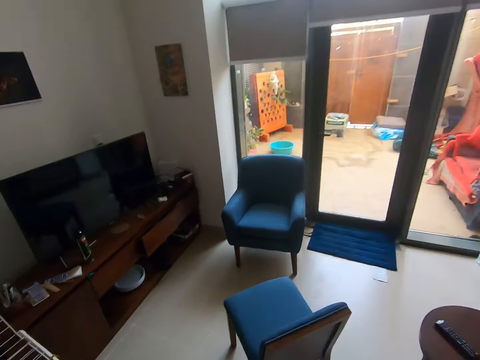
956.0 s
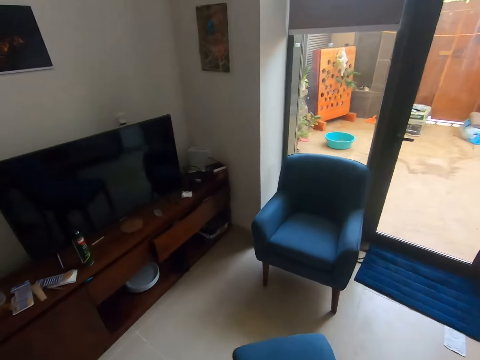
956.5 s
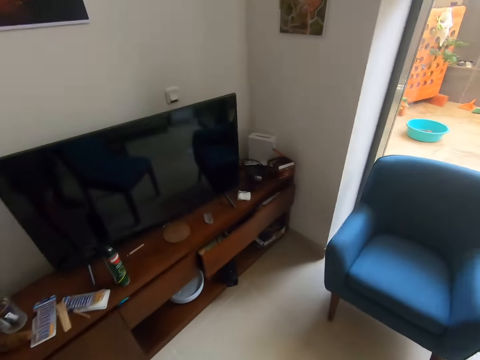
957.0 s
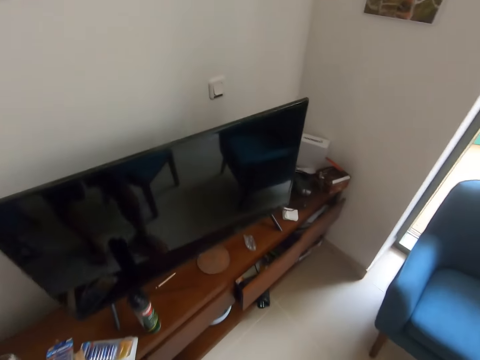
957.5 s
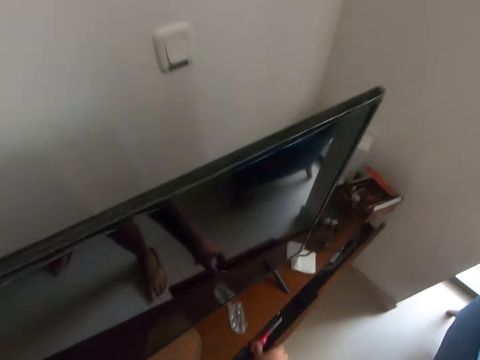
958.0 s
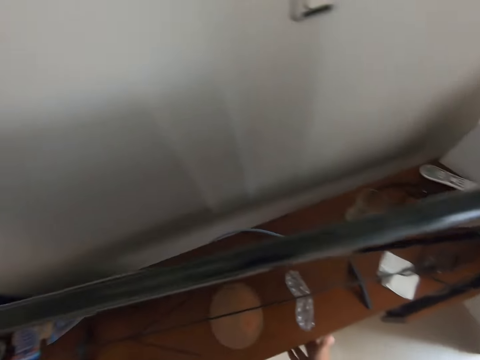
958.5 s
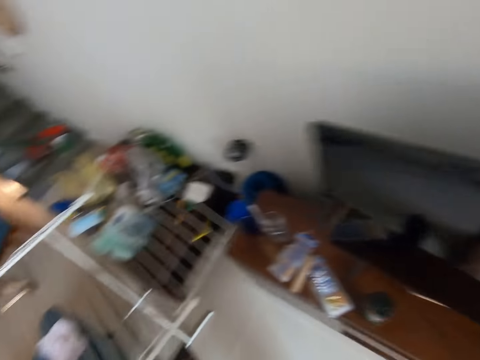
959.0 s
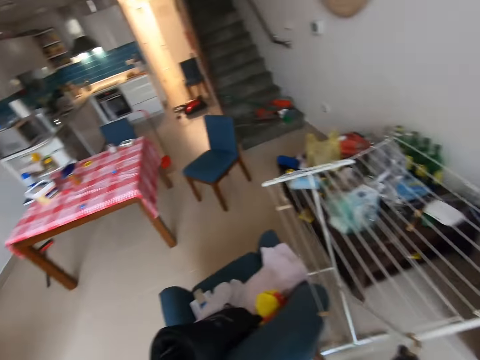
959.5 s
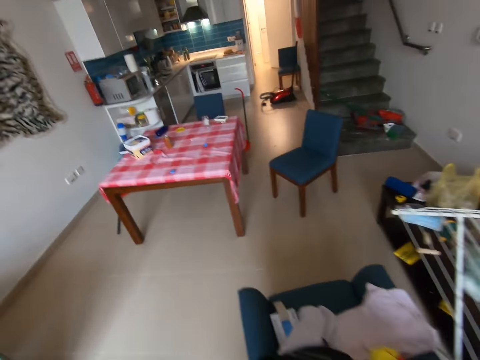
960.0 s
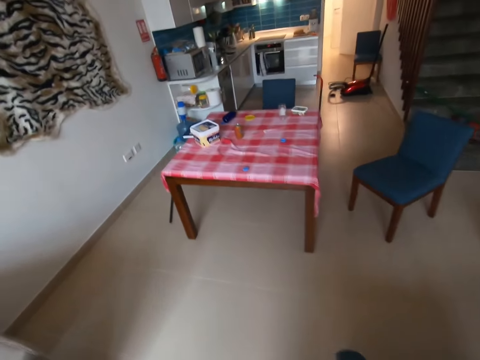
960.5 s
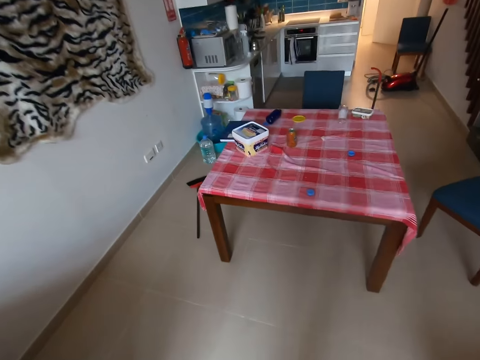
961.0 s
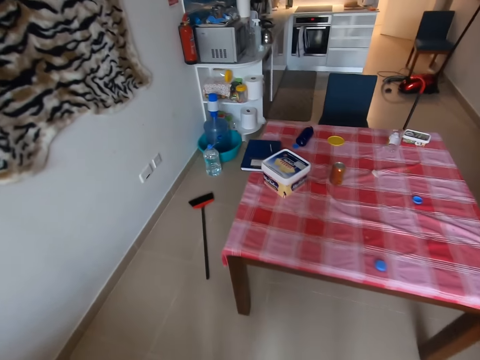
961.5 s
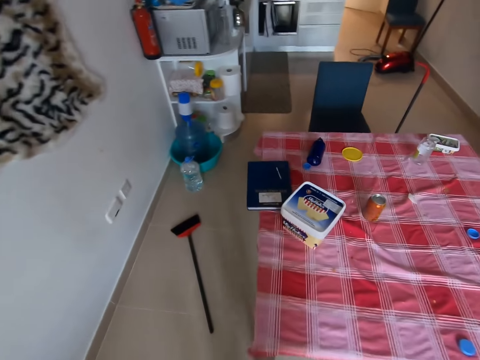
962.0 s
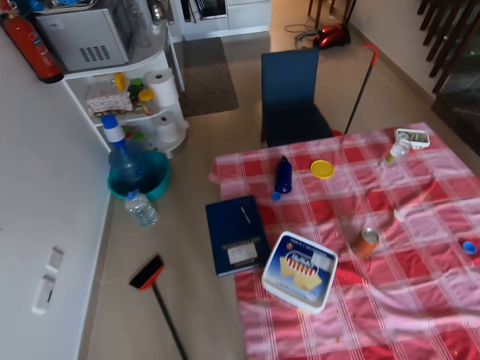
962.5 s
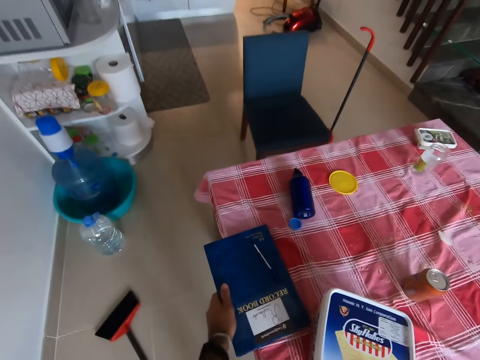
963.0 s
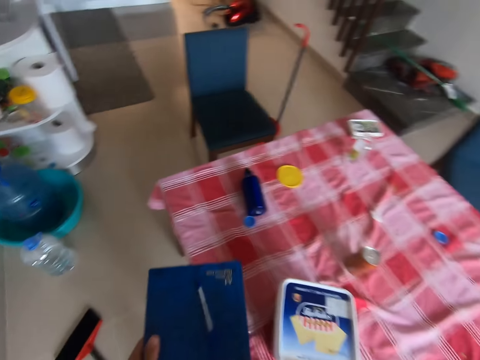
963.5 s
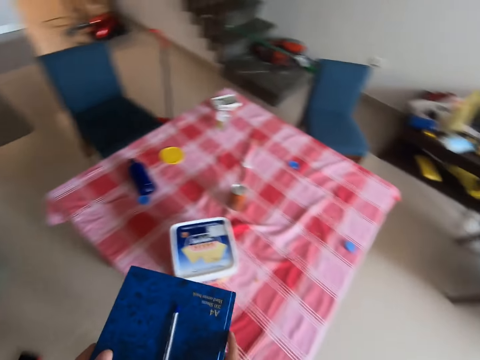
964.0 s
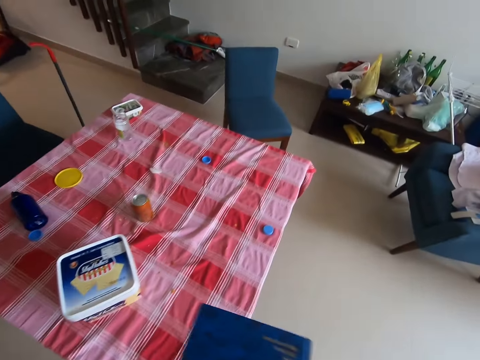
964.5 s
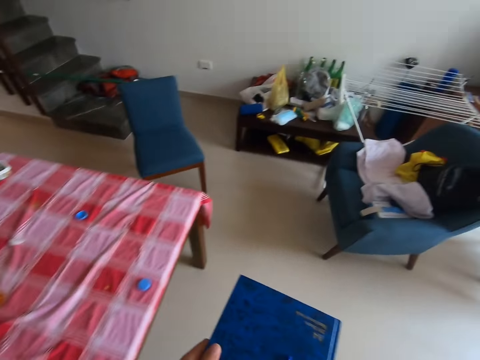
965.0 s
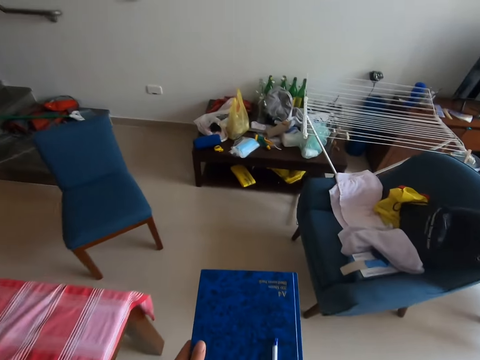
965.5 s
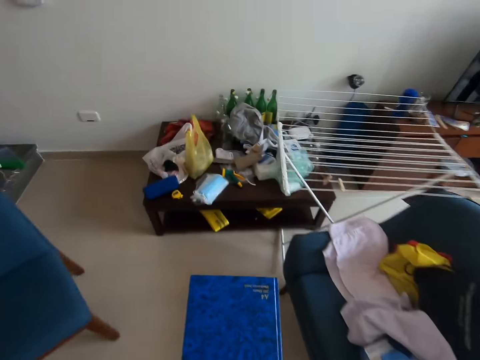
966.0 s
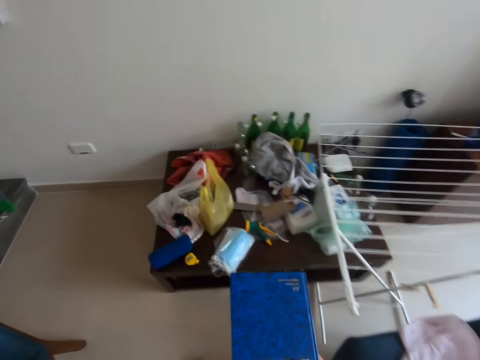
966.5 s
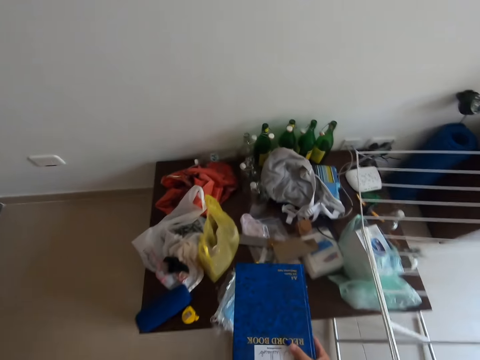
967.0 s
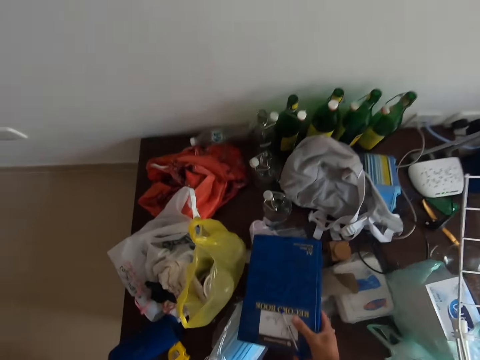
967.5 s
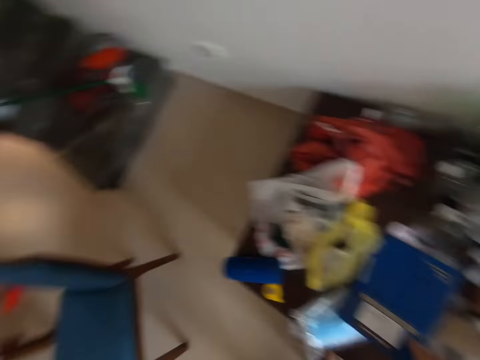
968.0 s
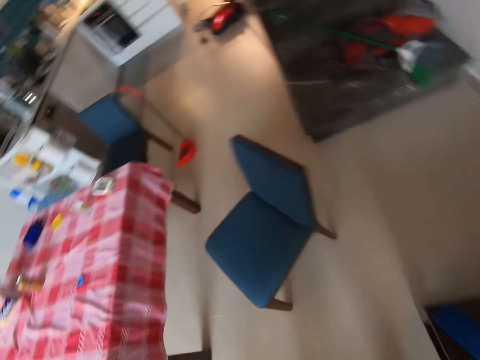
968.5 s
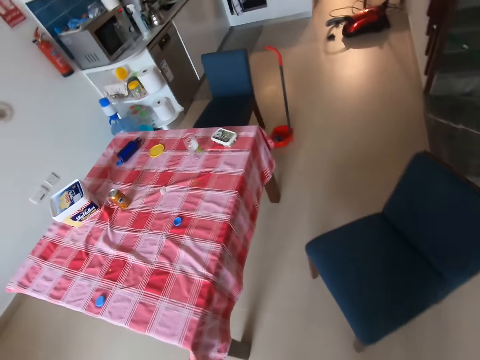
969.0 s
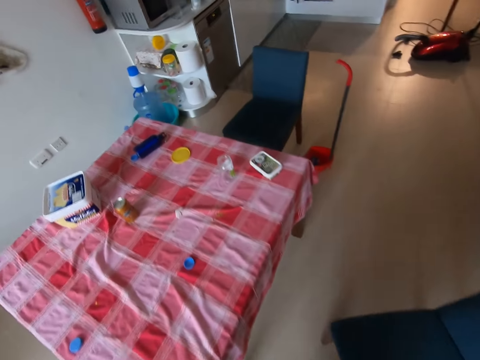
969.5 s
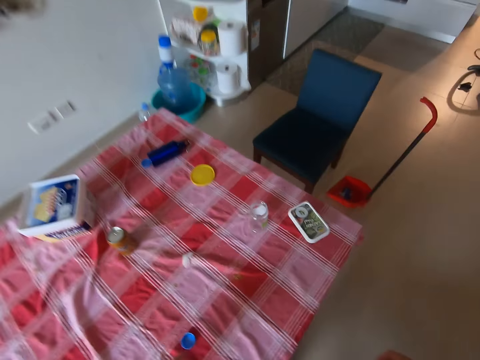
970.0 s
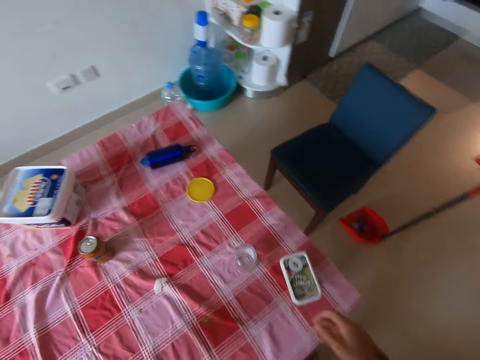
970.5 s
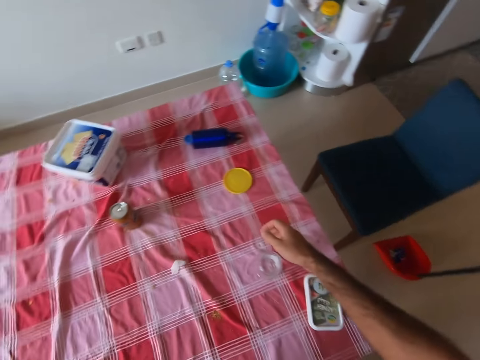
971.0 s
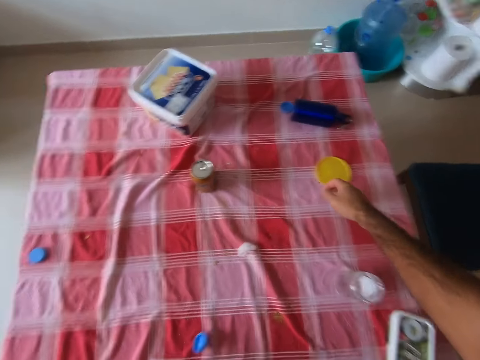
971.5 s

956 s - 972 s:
The camera wearer throws scissors in the drawer. They close the drawer. They place a pair of scissors on the television stand. They turn around, walk on the floor, and pick a book from the table. They walk on the floor. They place the book on the side table or shelf. They turn around. They move to the table.

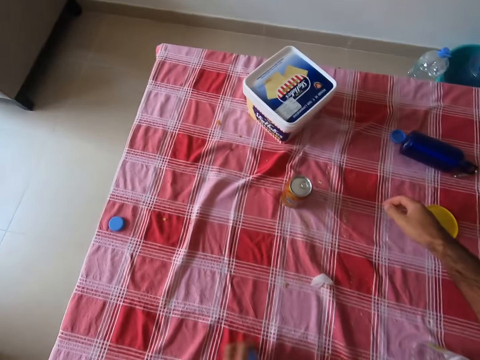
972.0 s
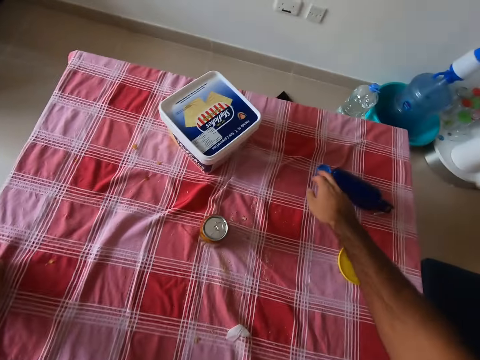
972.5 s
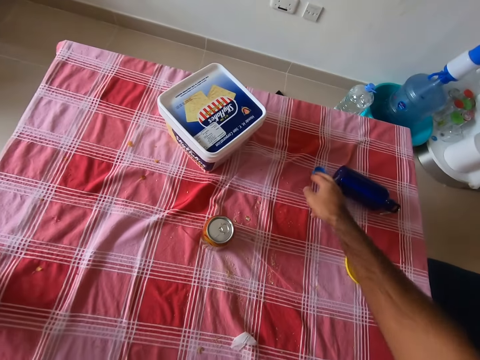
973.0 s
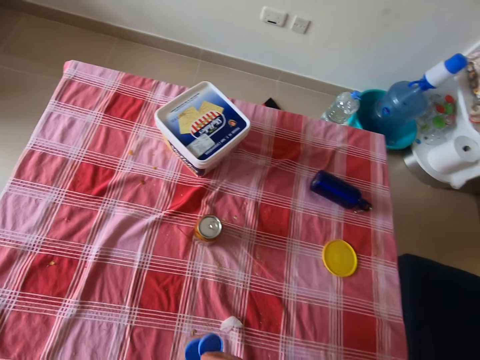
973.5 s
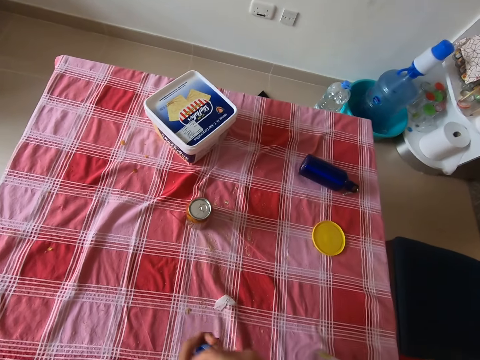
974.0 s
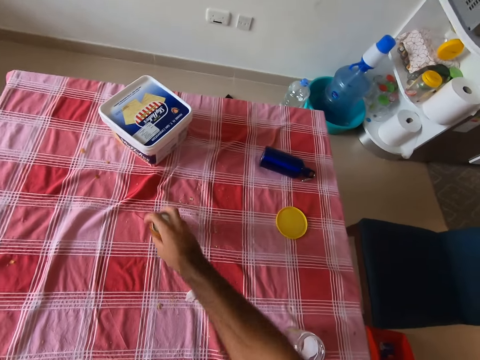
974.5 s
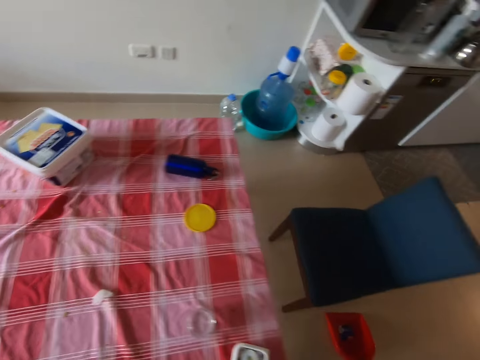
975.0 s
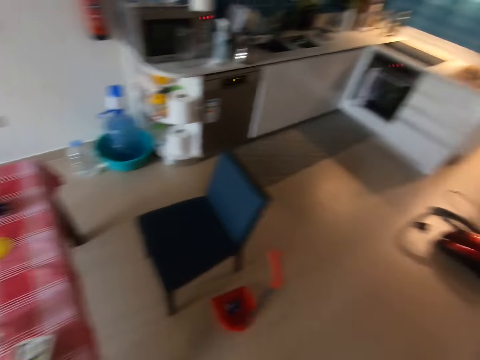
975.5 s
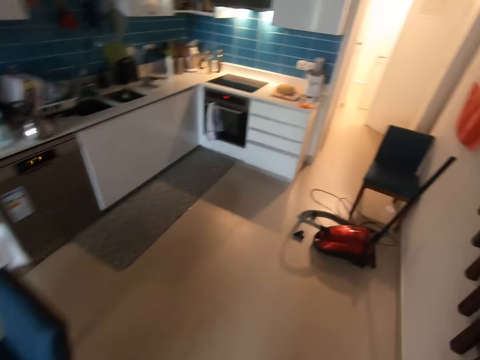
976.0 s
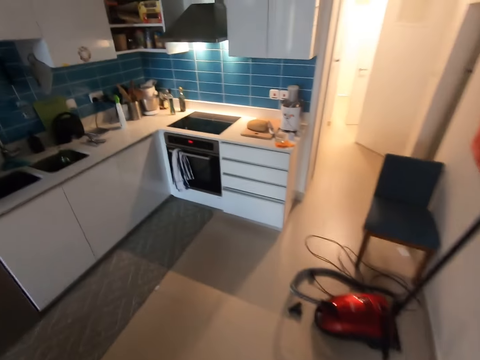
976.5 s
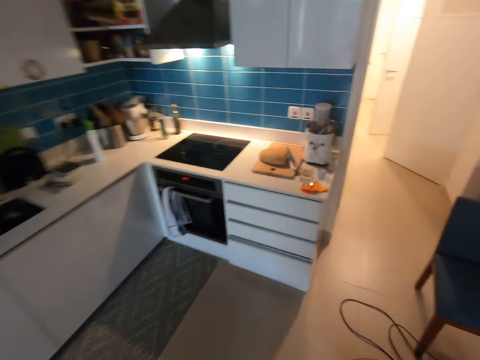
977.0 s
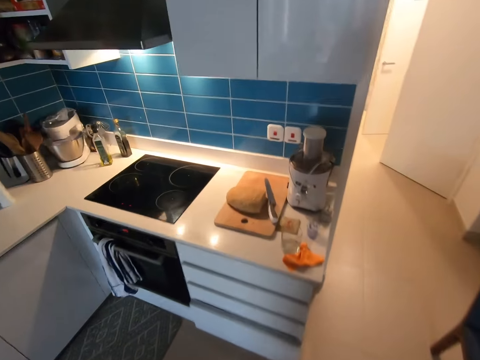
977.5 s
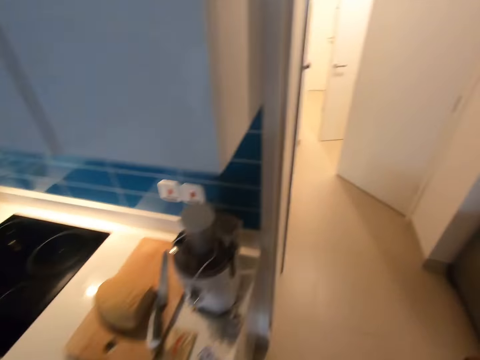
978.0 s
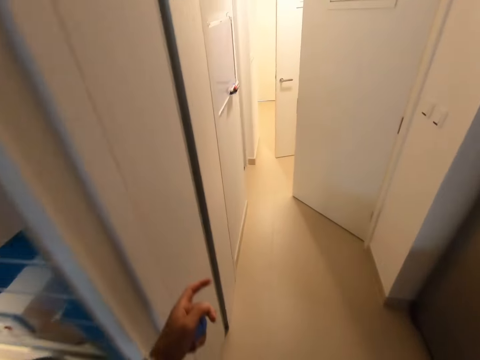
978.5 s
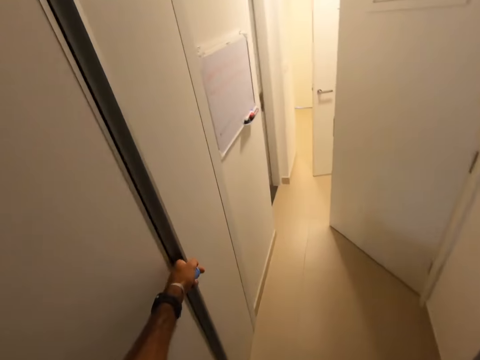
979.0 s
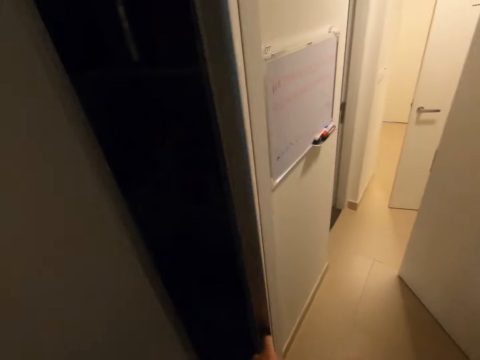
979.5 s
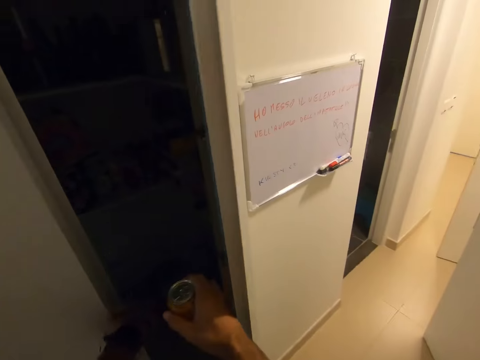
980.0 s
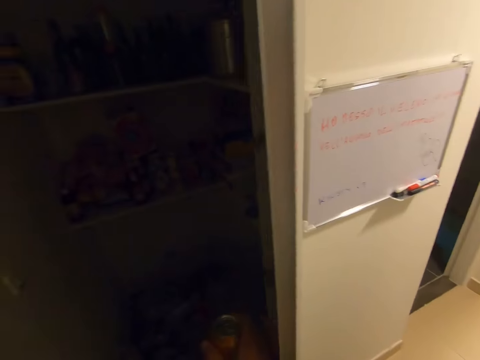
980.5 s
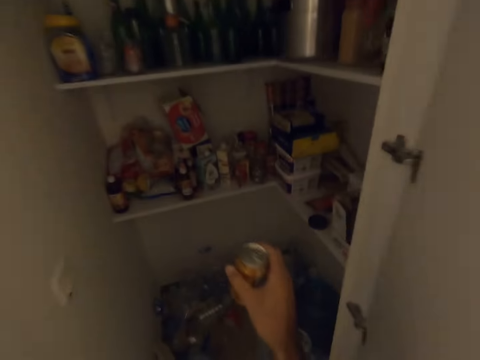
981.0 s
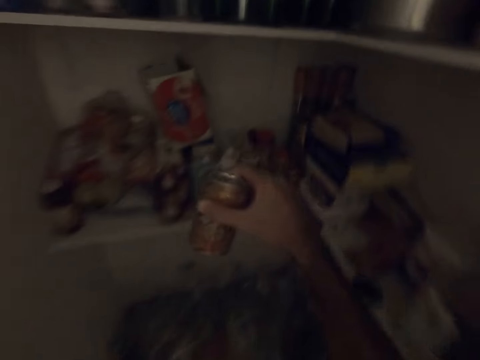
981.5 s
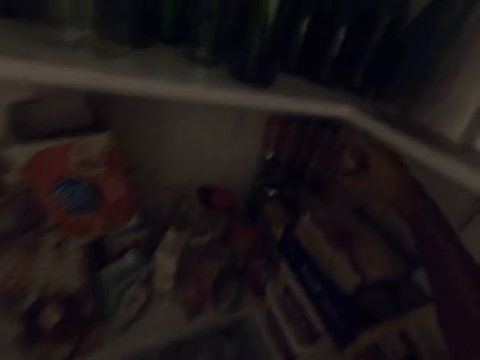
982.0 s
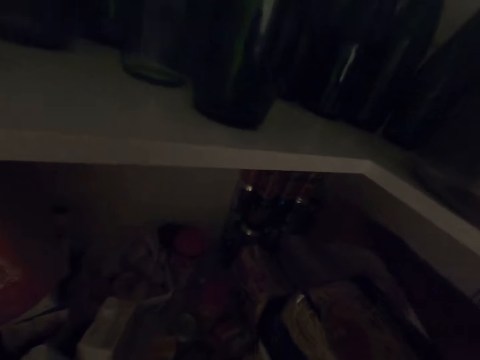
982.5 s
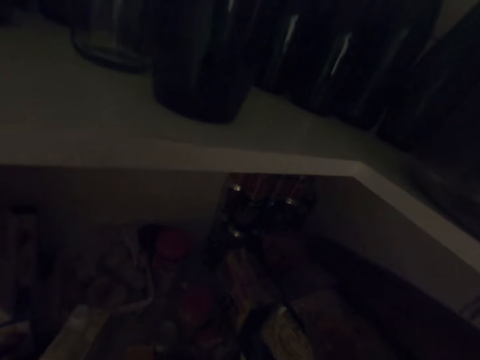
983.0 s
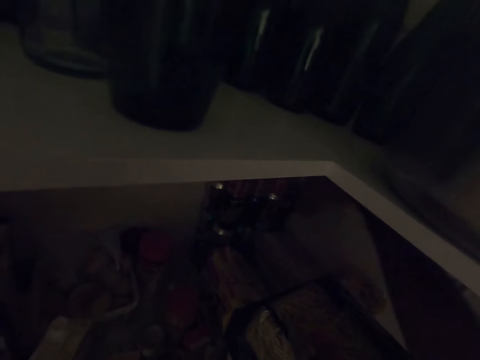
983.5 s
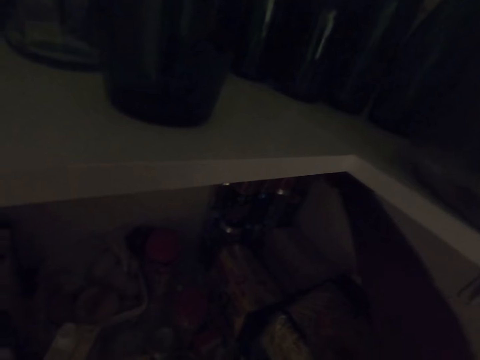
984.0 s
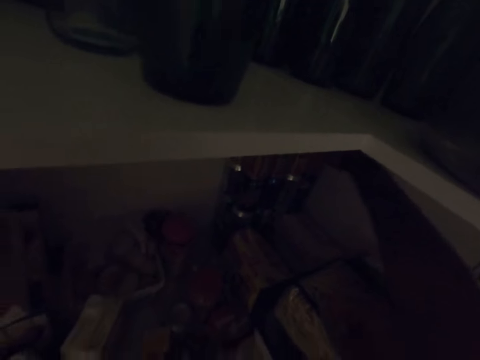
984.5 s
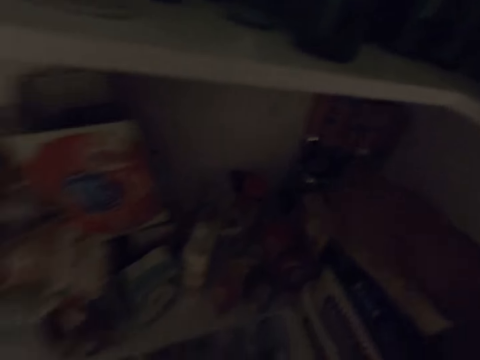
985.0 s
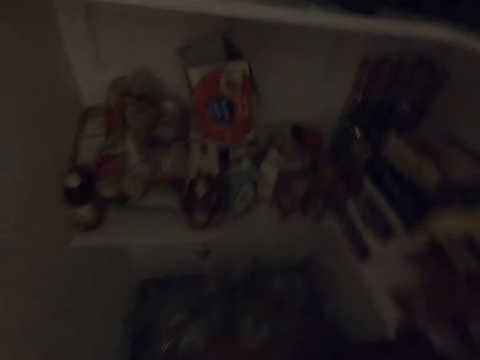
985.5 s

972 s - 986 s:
The camera wearer picks a bottle top from the table. They pick a can from the table. They walk to the kitchen. They open the kitchen cabinet. They place the can on the shelf.
